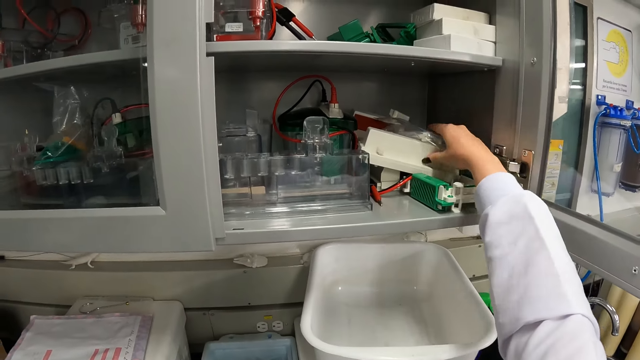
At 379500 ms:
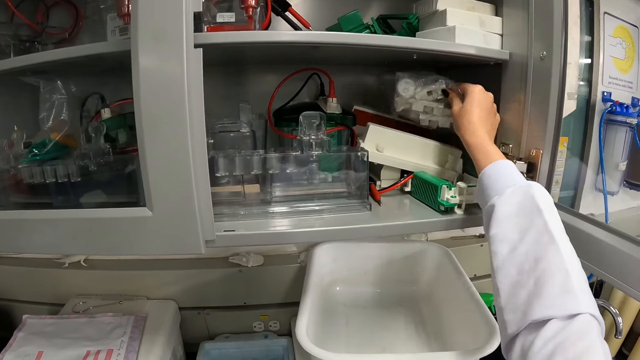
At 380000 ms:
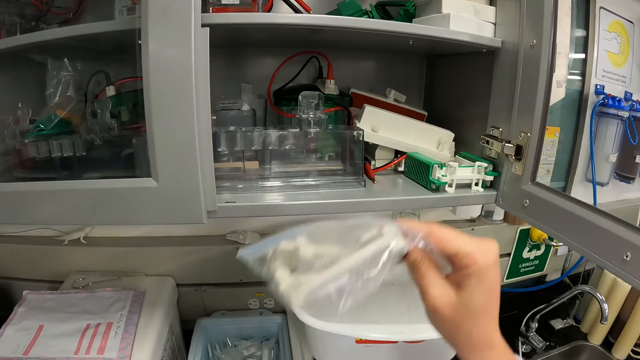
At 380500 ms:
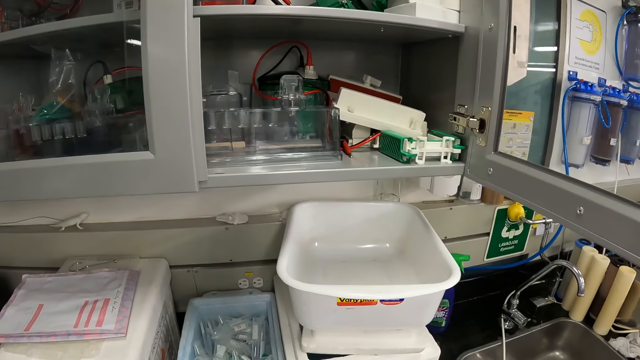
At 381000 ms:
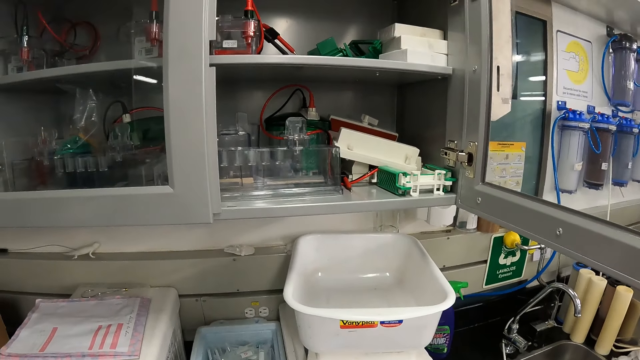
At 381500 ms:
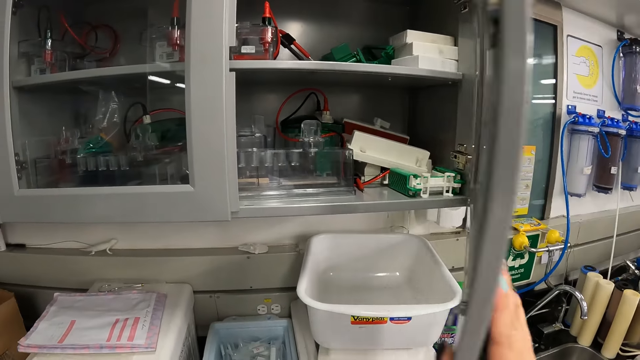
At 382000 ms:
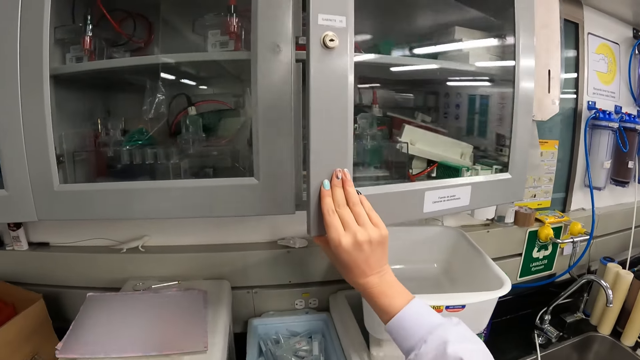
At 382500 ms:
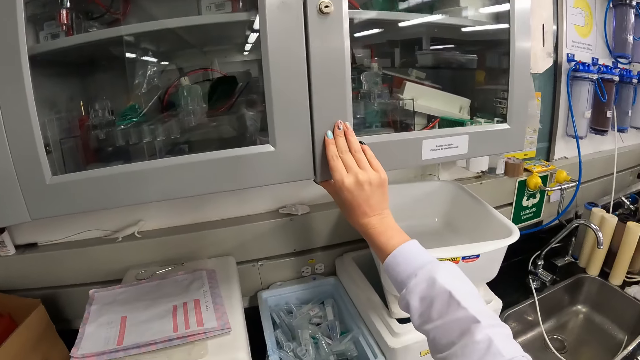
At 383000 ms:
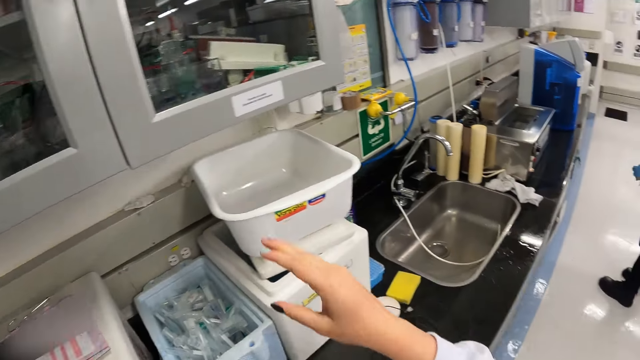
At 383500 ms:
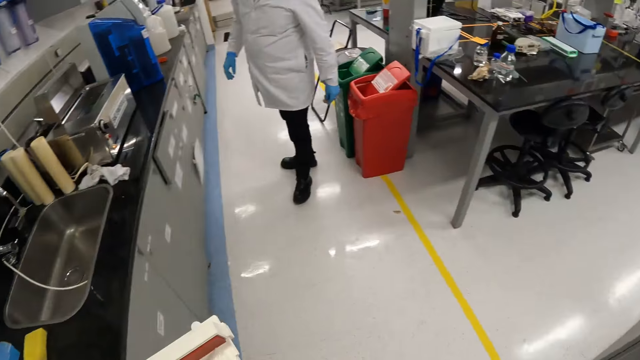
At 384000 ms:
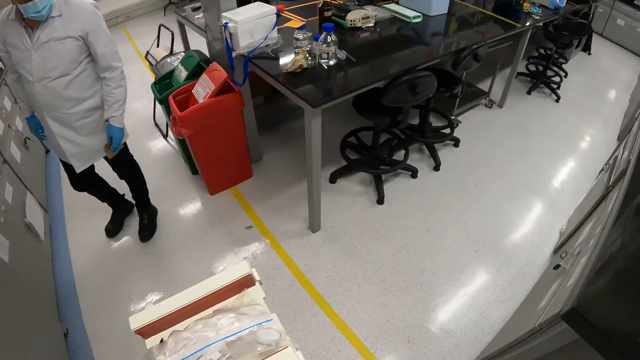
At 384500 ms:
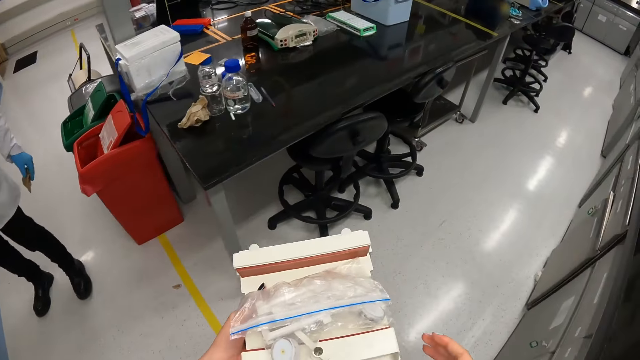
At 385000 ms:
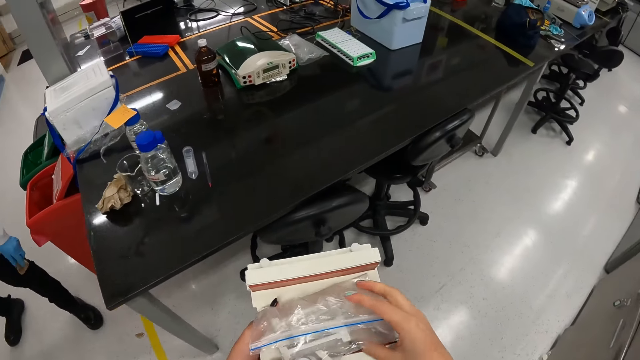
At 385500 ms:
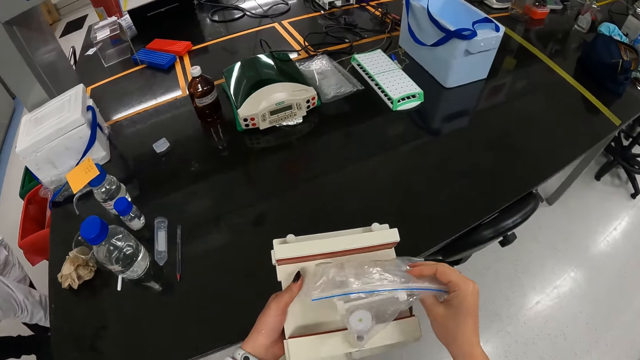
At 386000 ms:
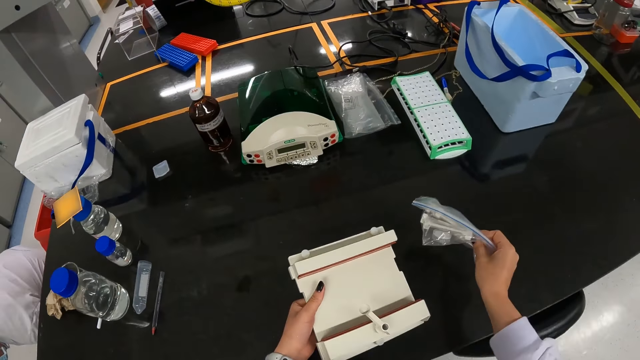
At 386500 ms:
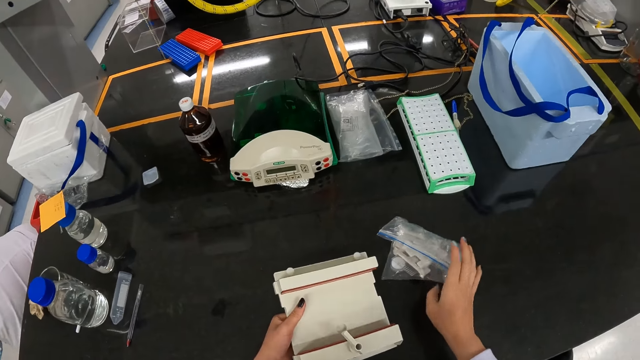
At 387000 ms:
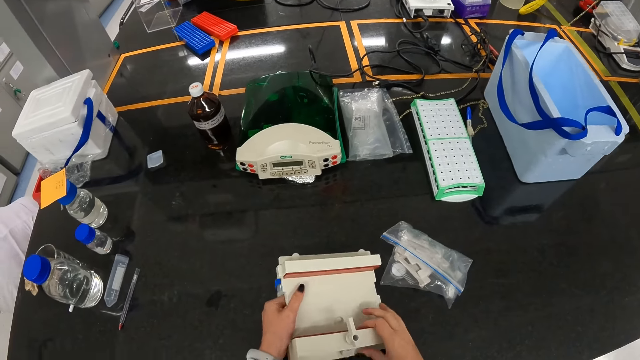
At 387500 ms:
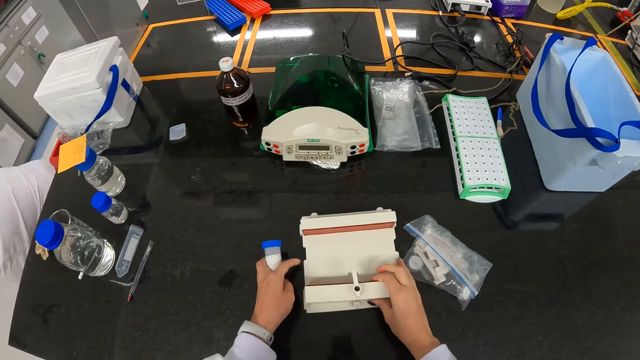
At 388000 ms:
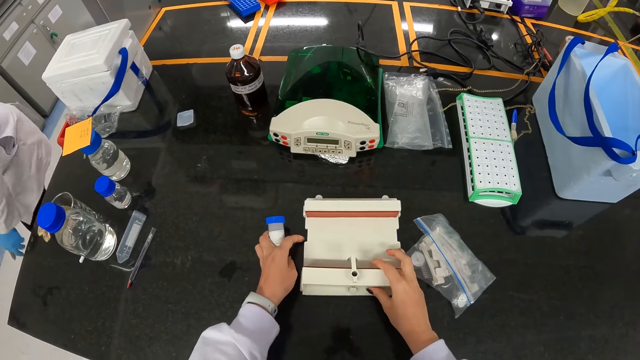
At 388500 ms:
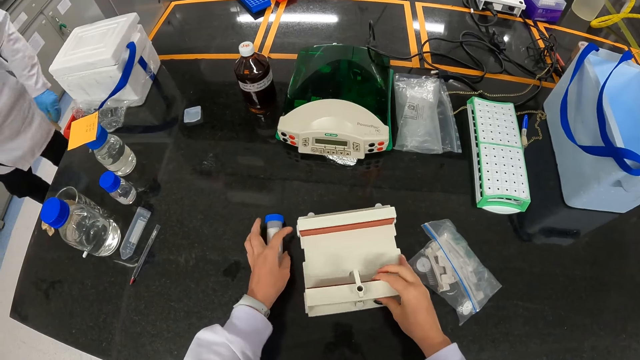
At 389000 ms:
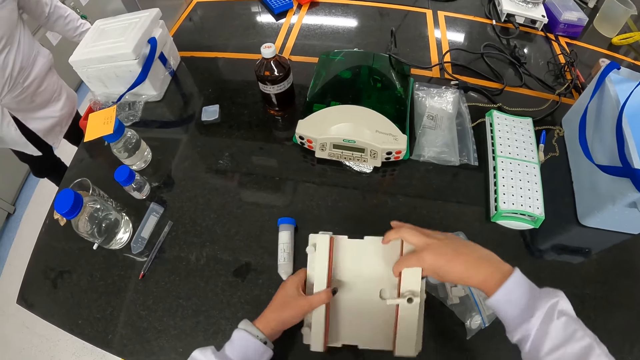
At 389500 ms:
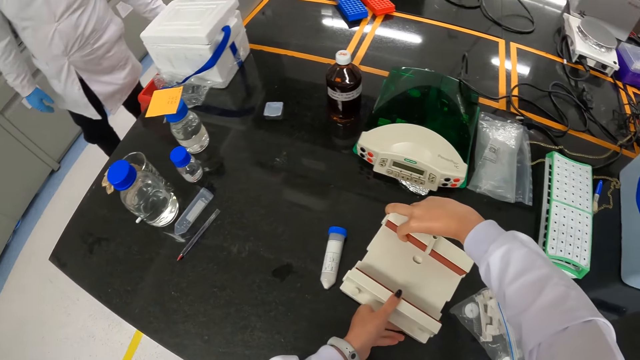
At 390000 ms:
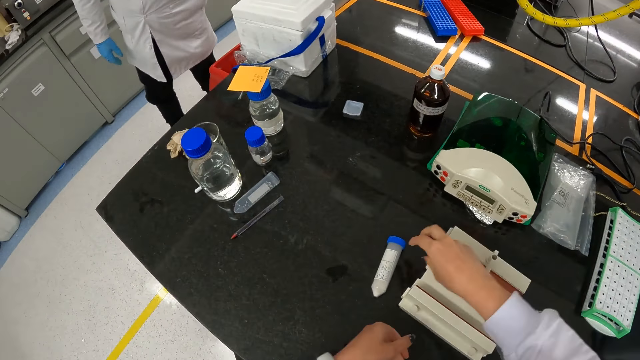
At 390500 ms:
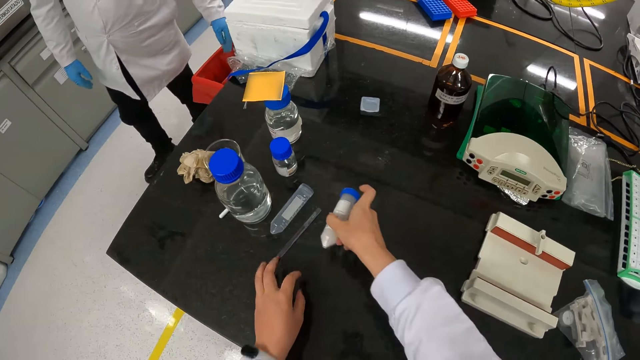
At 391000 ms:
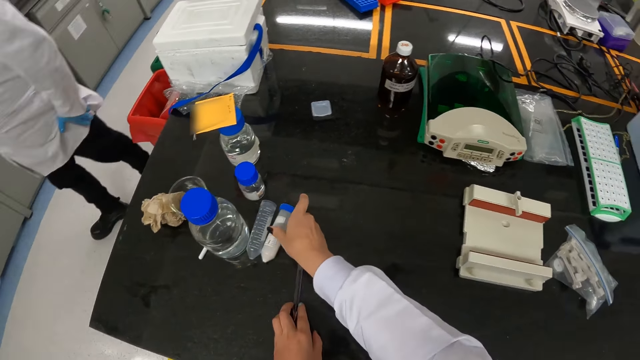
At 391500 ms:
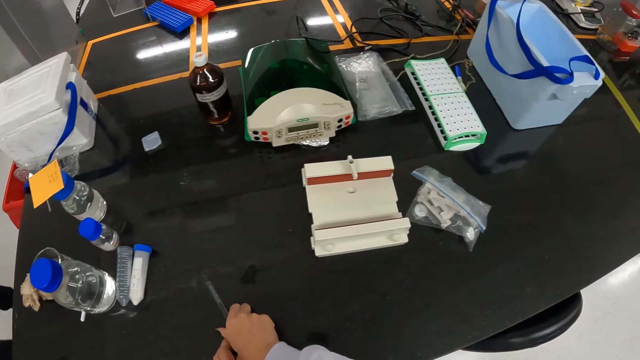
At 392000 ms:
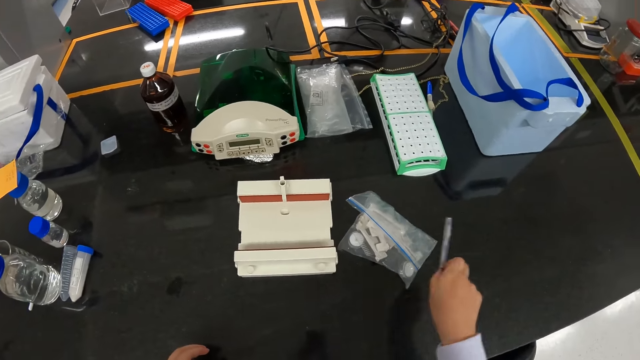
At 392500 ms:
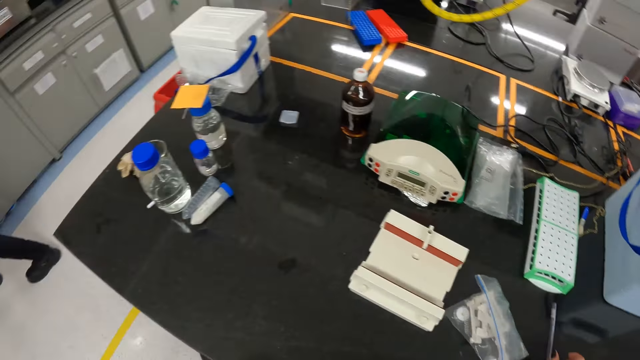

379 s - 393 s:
The camera wearer removes a transparent bag from the cupboard with her right hand. She closes the cupboard with her right hand. She walks to the table. She picks up the transparent bag from the hydrothermal apparatus with her right hand. She drops the transparent bag on the table with her right hand. She places the hydrothermal apparatus on the table with her two hands. She drops the test-tube on the table with her left hand. She picks up the hydrothermal apparatus from the table with her right hand. She adjusts the hydrothermal apparatus with her two hands. She places the hydrothermal apparatus on the table with her two hands. She picks up the test-tube from the table with her right hand. She places the test-tube on the table with her right hand. She picks up the pen from the table with her right hand. She drops the pen on the table with her right hand.

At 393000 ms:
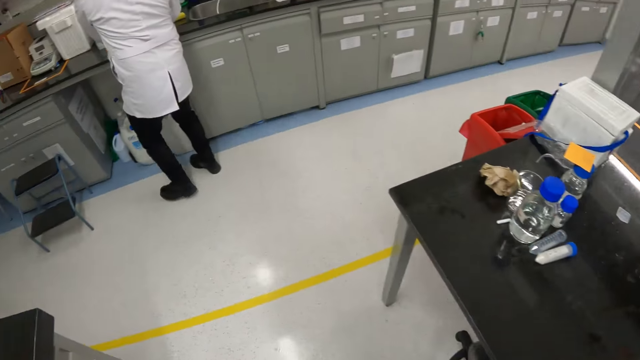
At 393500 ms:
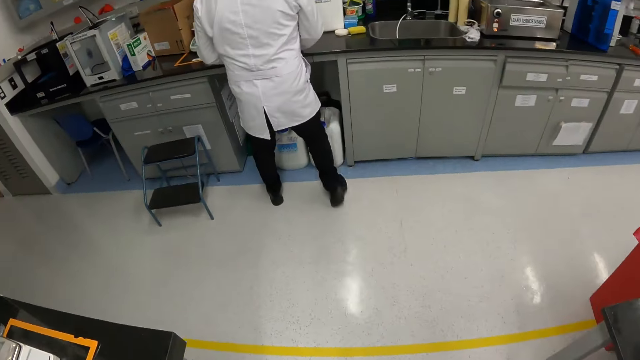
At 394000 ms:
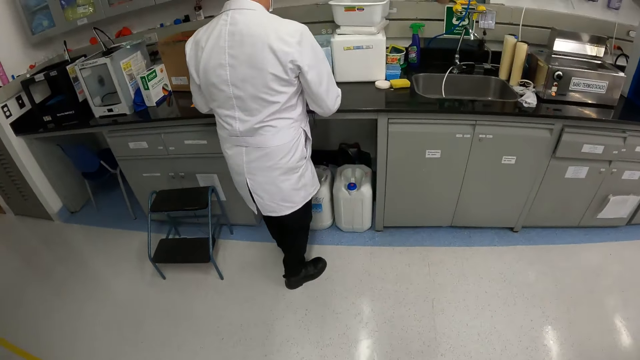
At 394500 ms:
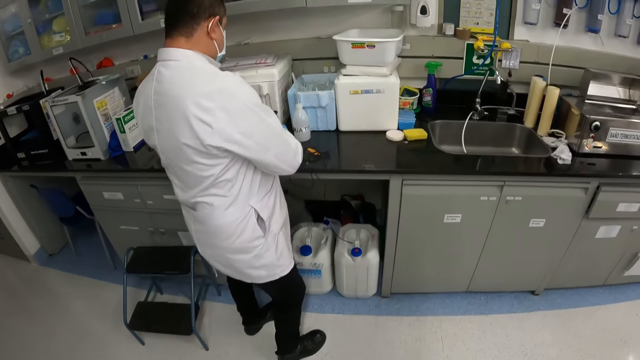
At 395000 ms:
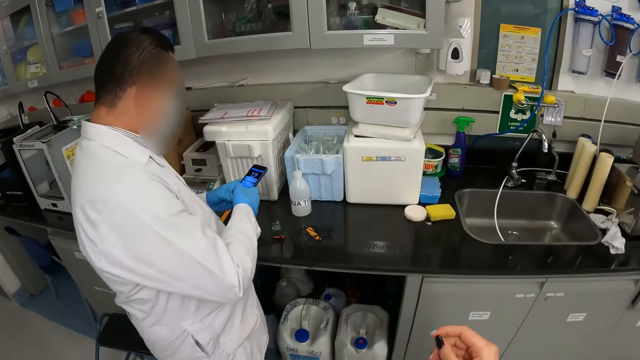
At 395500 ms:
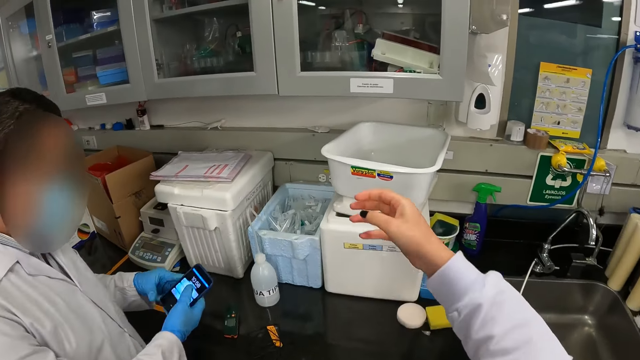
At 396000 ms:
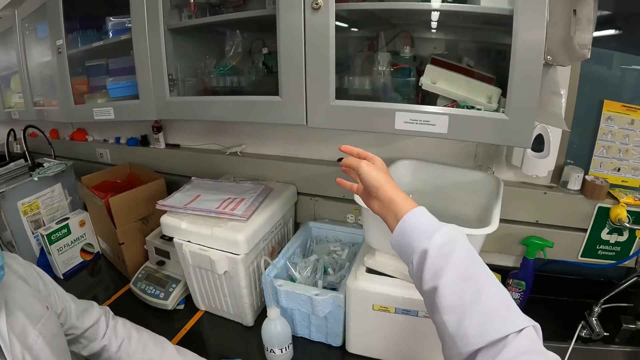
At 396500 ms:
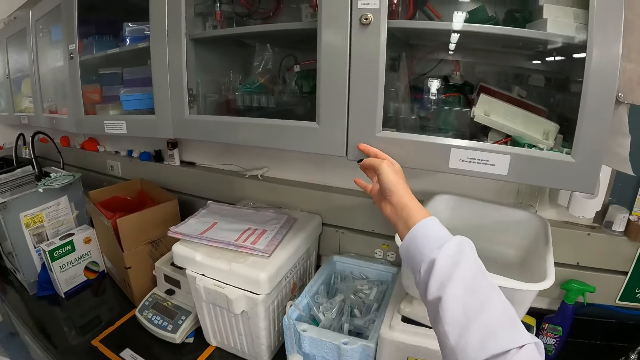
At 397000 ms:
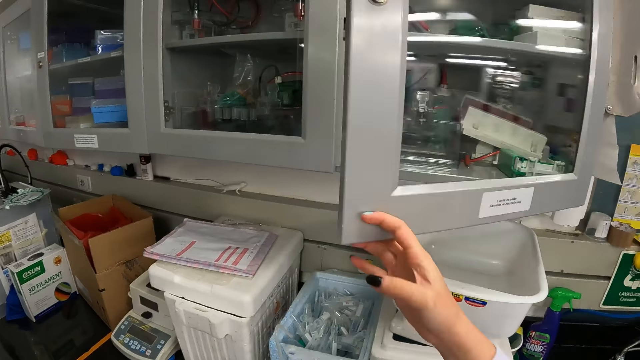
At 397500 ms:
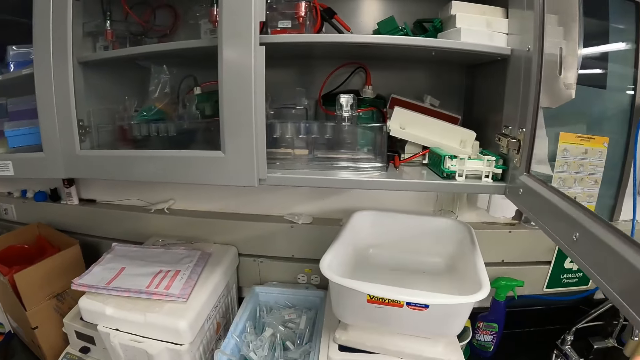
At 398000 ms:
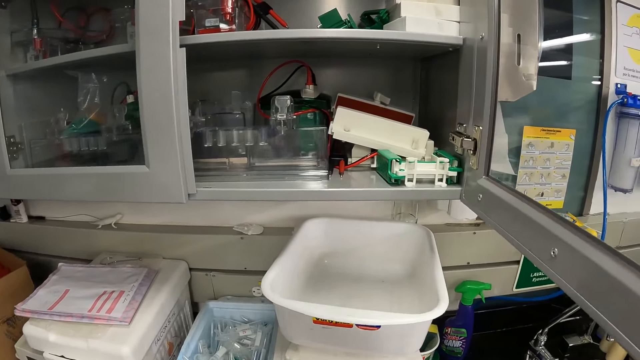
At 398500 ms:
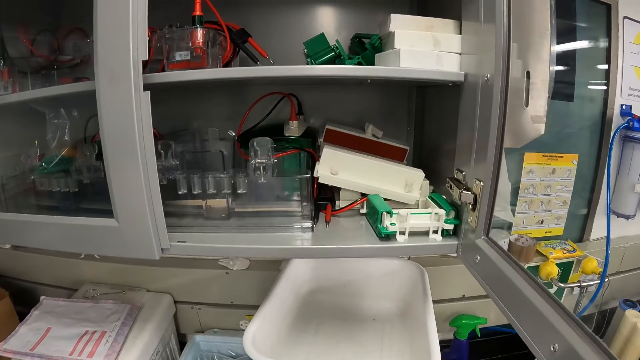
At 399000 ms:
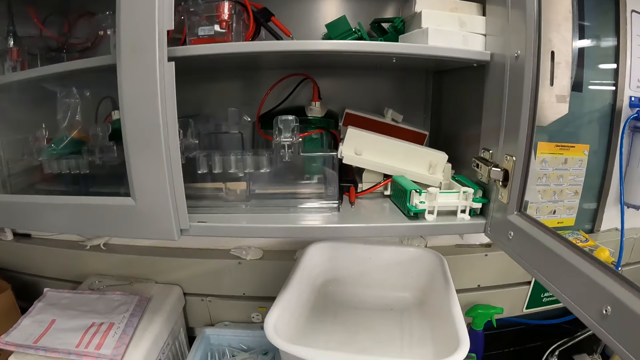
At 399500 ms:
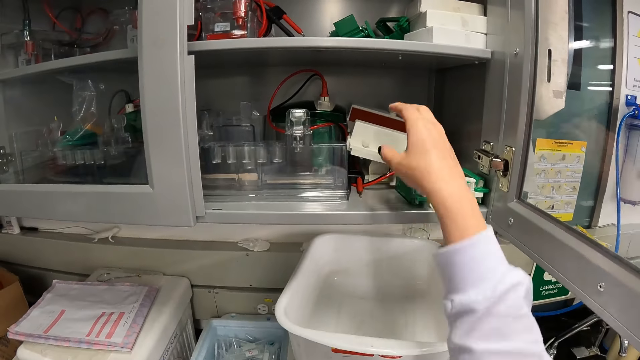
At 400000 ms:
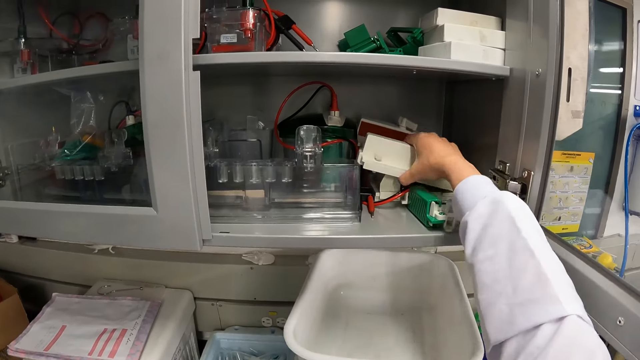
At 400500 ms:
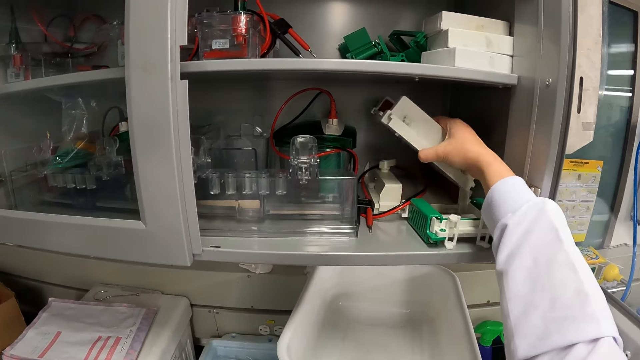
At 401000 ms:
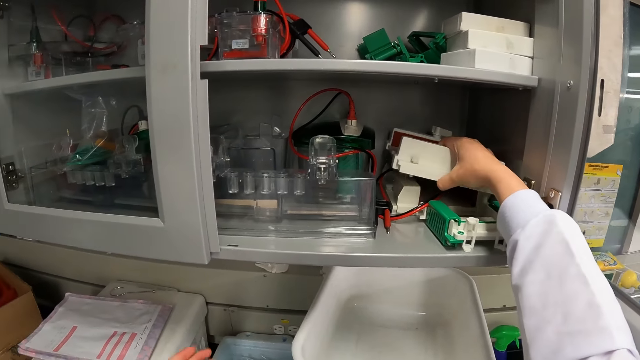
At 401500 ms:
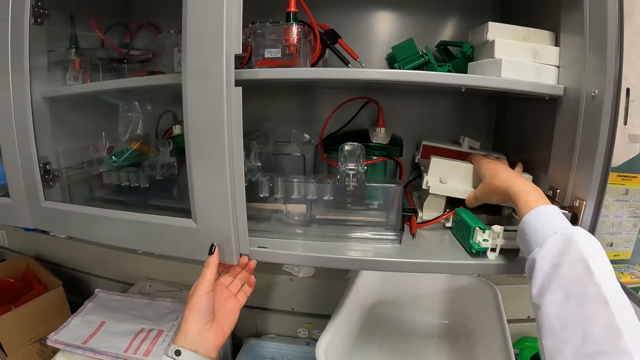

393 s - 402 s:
The camera wearer walks to the cabinet. She opens the cupboard with her right hand. She lifts up a hydrothermal apparatus inside the cupboard with her right hand. She drops the hydrothermal apparatus with her right hand.
